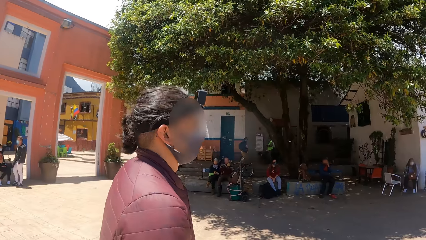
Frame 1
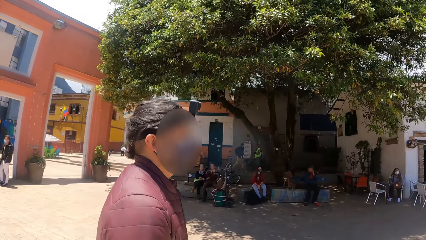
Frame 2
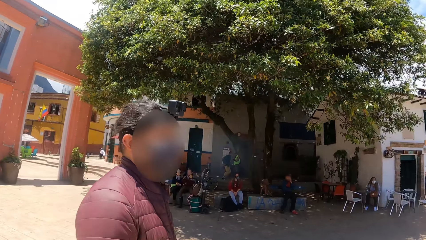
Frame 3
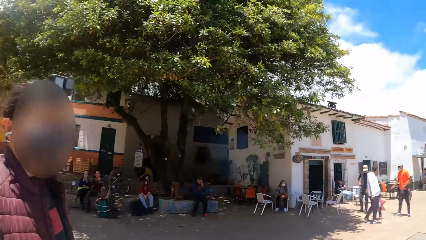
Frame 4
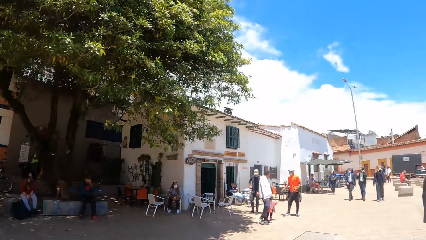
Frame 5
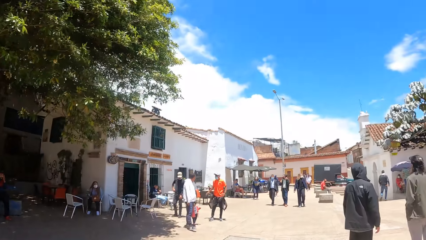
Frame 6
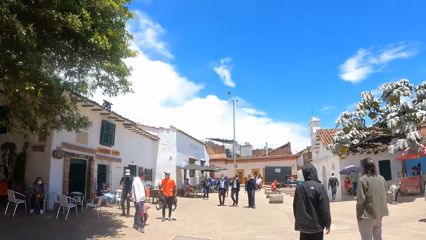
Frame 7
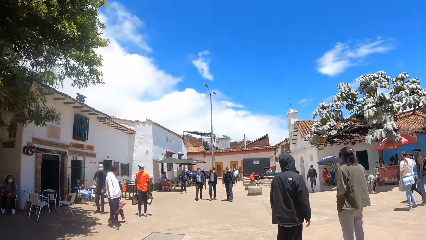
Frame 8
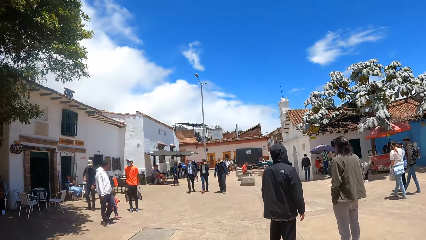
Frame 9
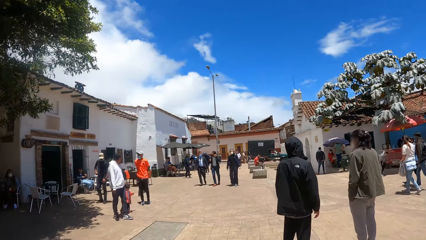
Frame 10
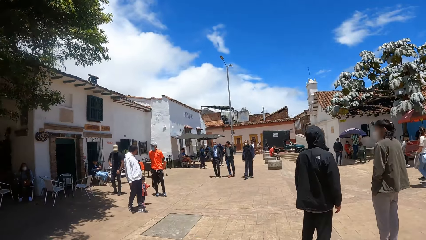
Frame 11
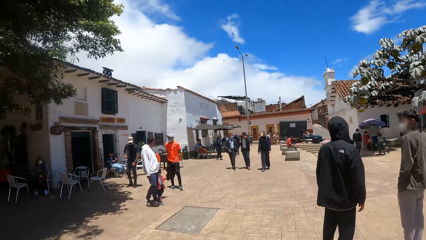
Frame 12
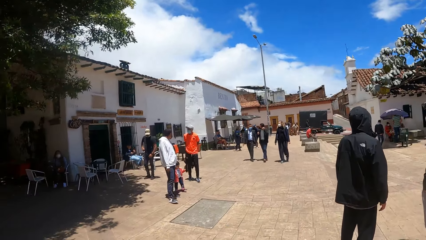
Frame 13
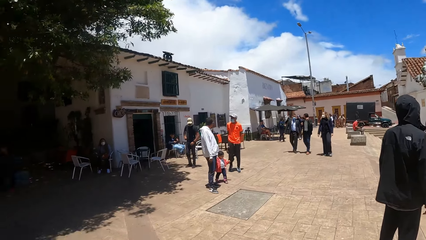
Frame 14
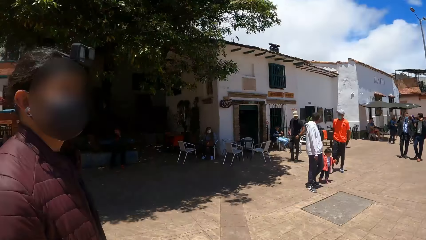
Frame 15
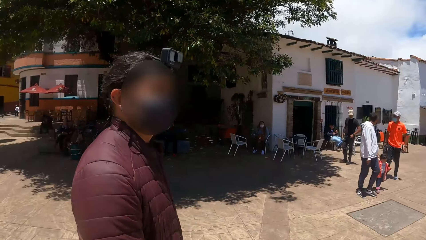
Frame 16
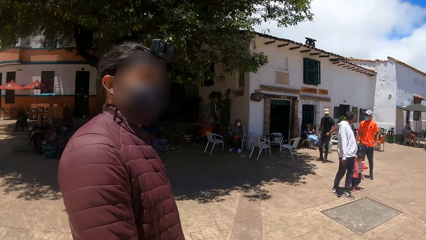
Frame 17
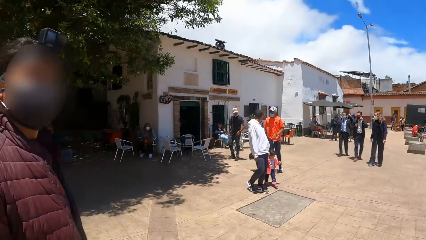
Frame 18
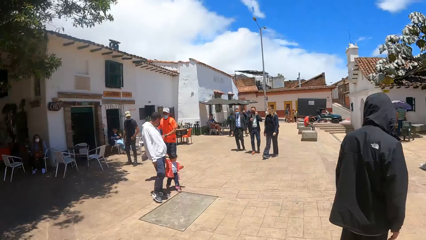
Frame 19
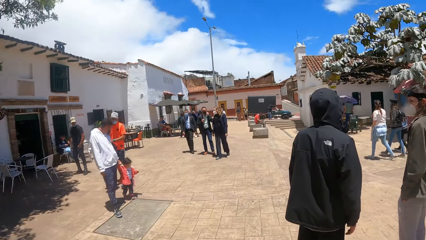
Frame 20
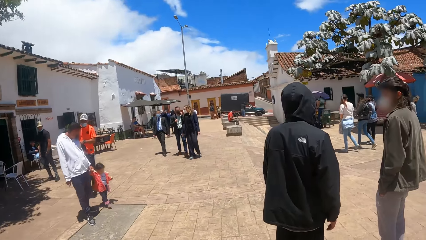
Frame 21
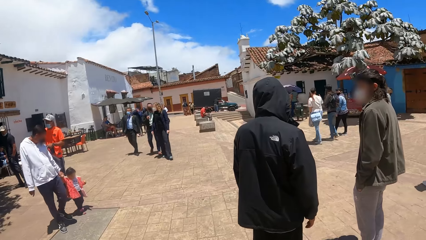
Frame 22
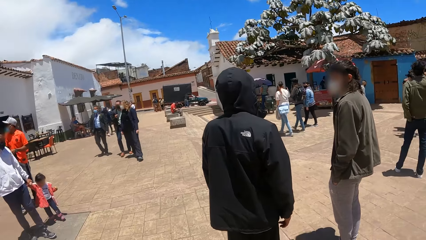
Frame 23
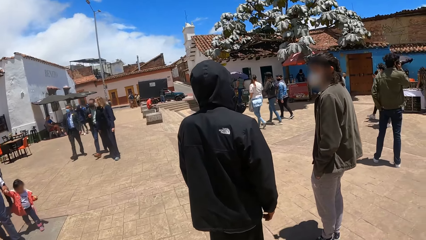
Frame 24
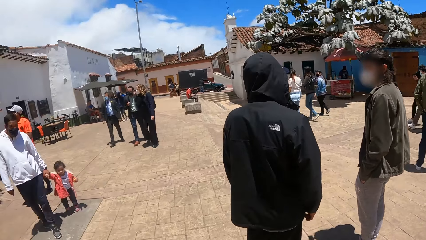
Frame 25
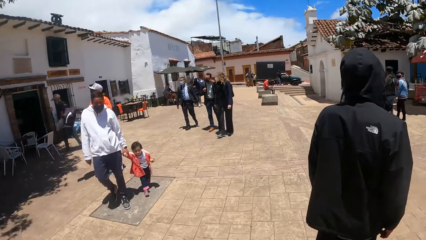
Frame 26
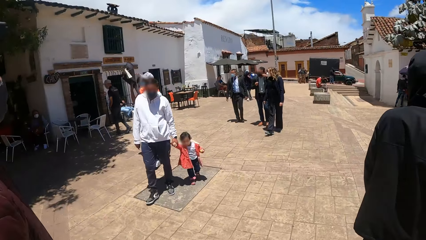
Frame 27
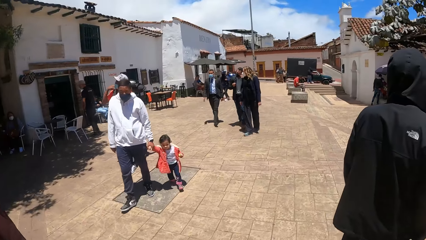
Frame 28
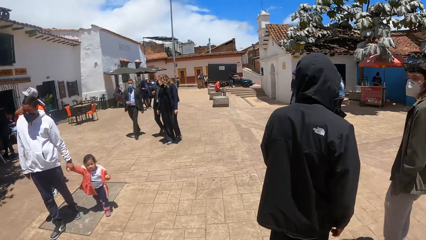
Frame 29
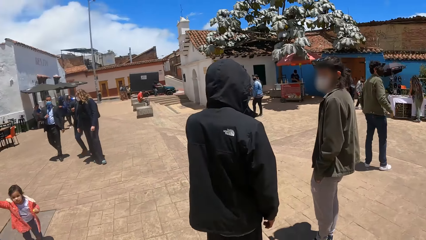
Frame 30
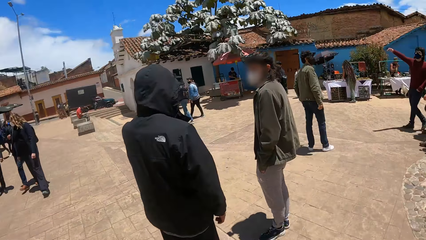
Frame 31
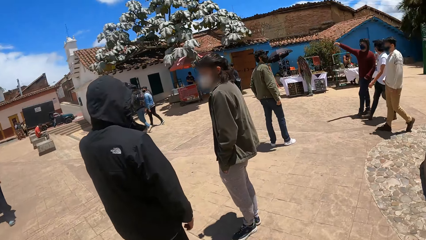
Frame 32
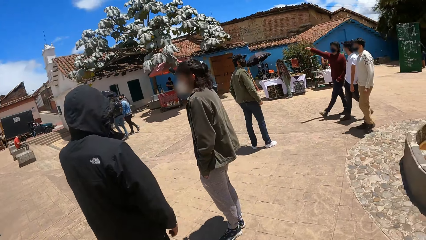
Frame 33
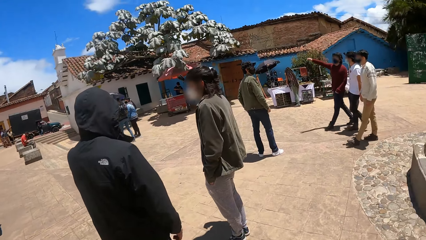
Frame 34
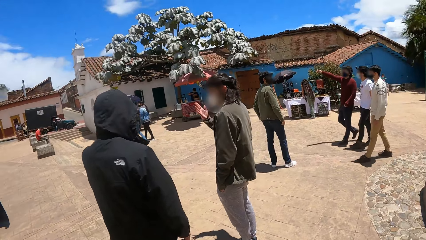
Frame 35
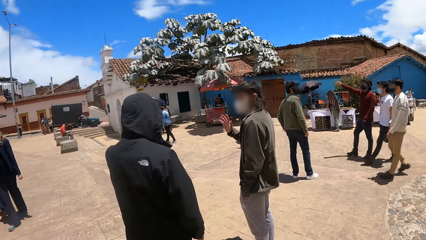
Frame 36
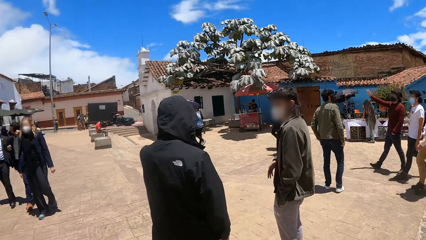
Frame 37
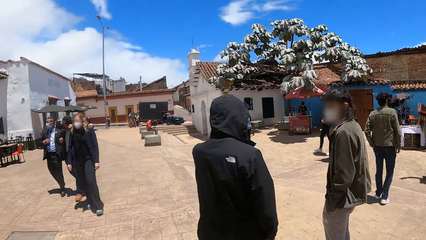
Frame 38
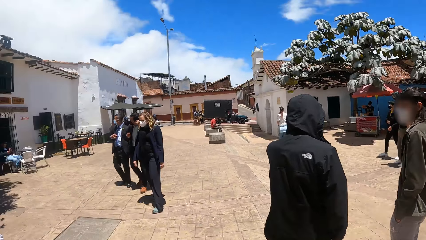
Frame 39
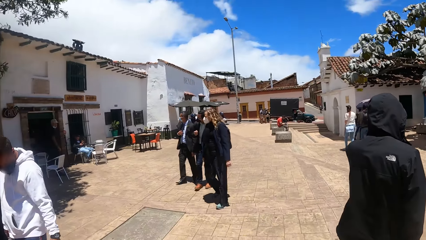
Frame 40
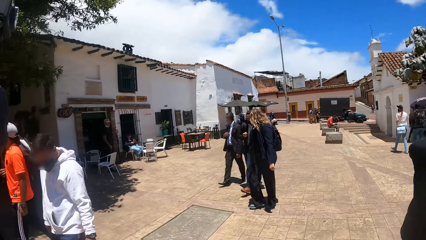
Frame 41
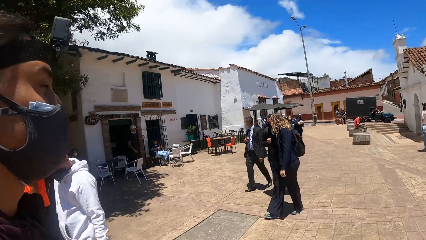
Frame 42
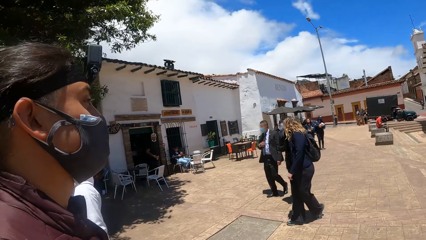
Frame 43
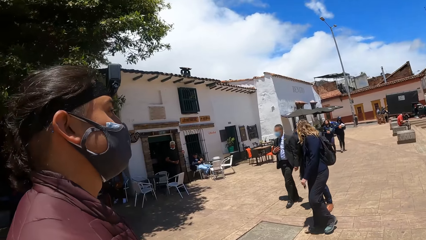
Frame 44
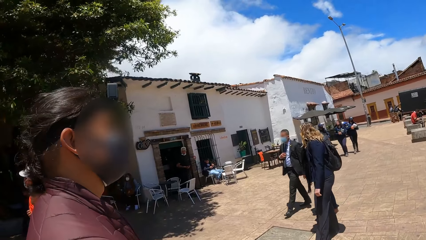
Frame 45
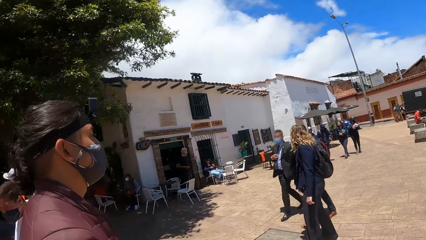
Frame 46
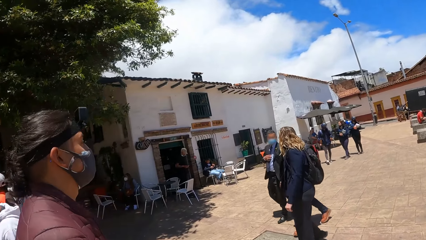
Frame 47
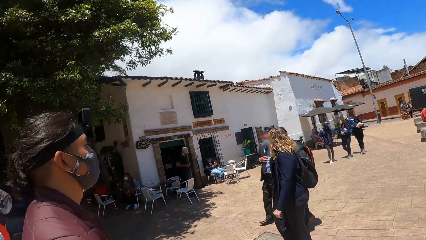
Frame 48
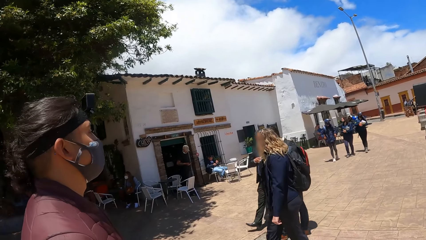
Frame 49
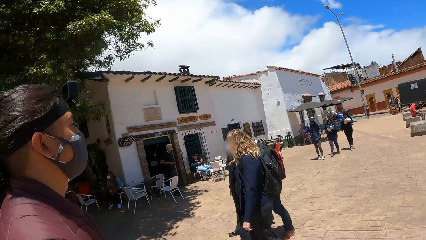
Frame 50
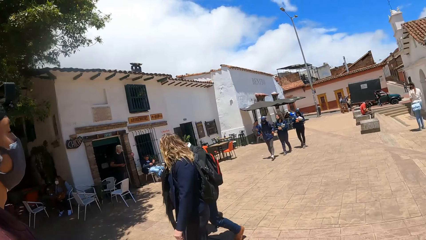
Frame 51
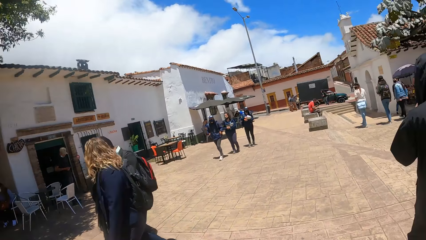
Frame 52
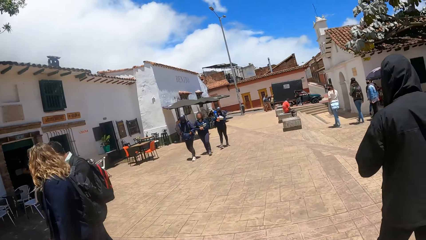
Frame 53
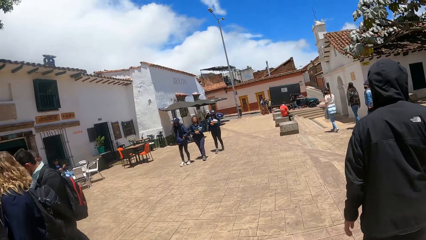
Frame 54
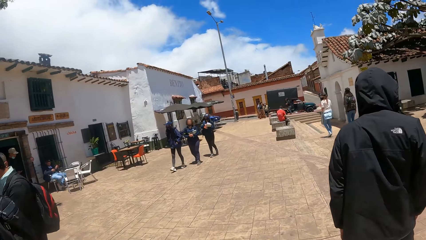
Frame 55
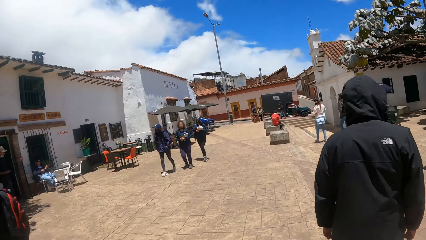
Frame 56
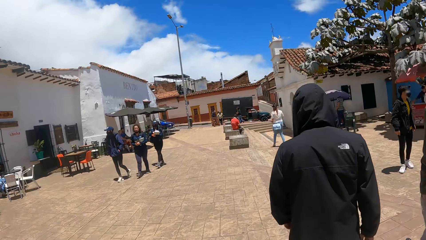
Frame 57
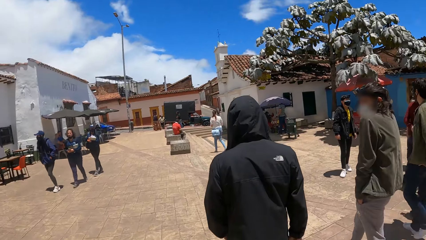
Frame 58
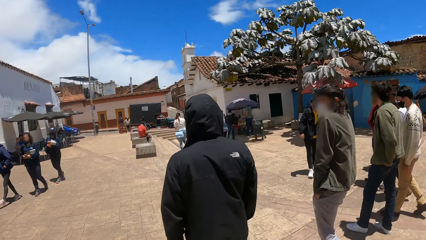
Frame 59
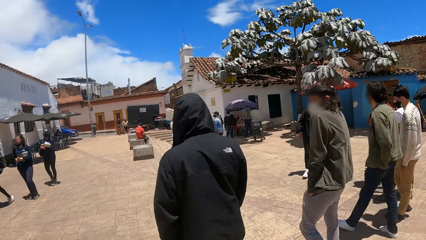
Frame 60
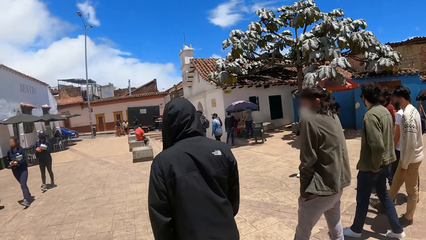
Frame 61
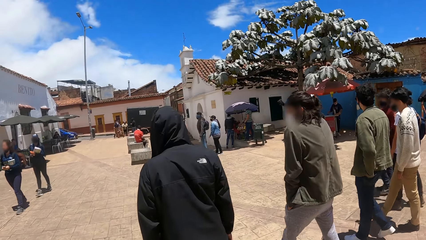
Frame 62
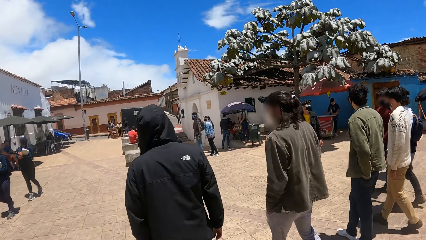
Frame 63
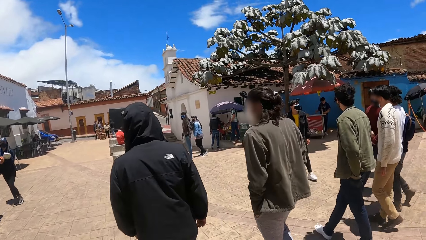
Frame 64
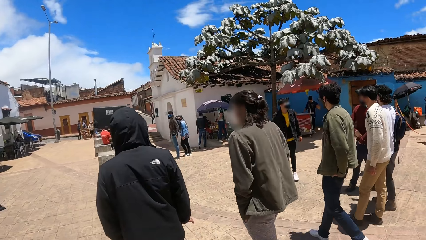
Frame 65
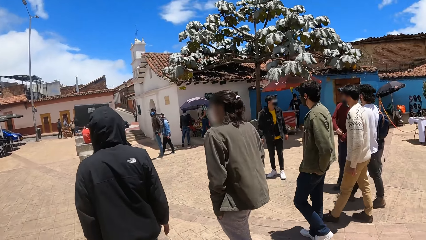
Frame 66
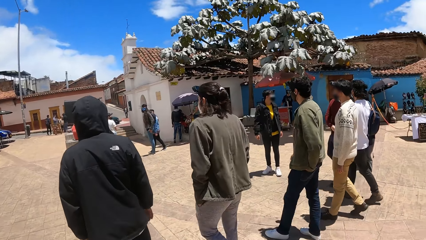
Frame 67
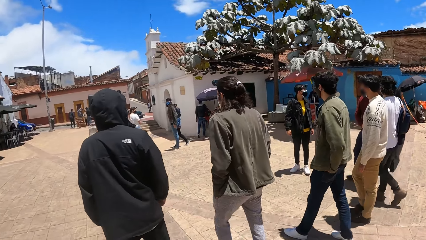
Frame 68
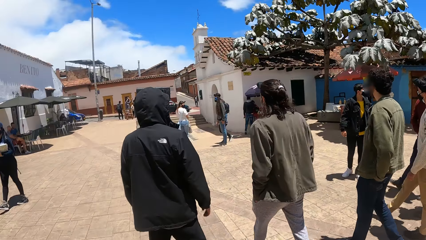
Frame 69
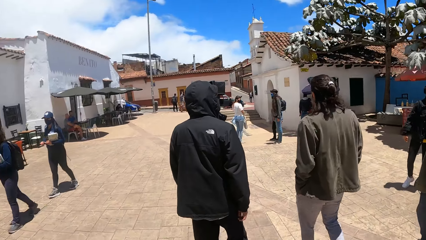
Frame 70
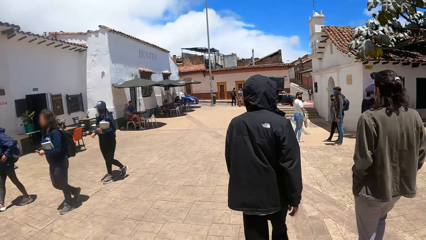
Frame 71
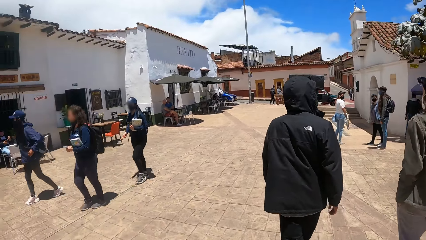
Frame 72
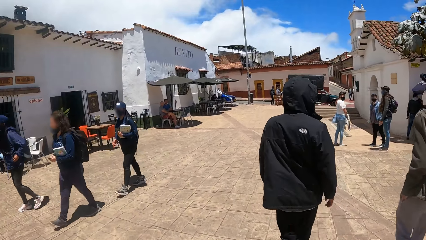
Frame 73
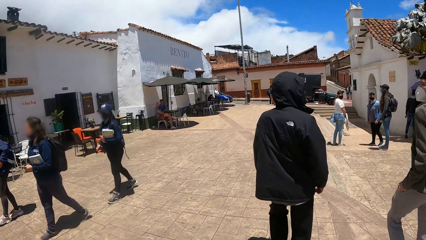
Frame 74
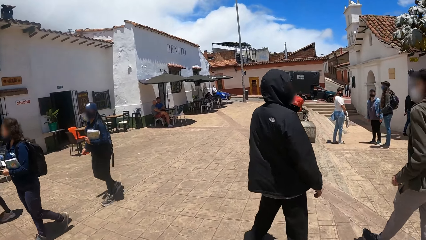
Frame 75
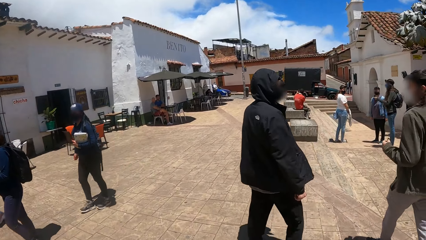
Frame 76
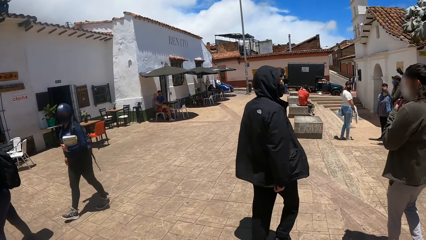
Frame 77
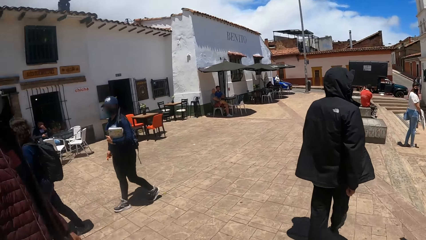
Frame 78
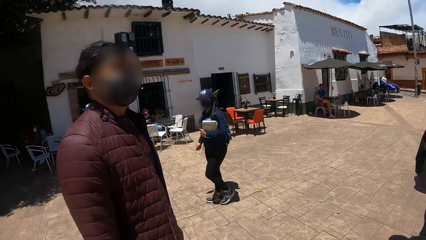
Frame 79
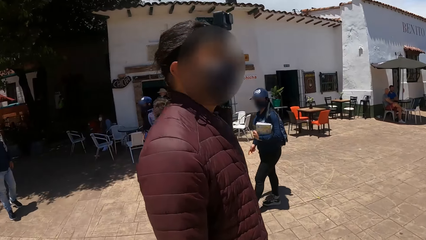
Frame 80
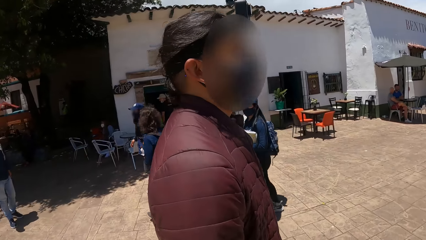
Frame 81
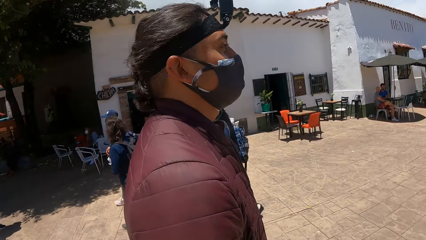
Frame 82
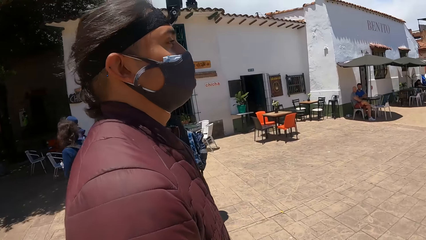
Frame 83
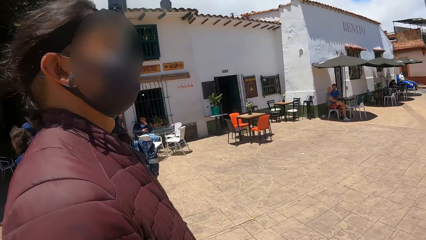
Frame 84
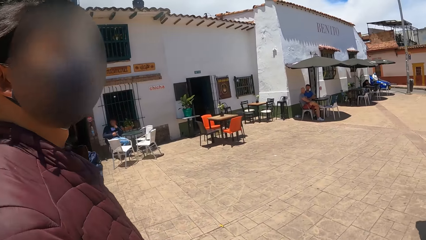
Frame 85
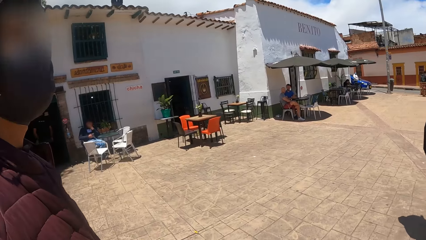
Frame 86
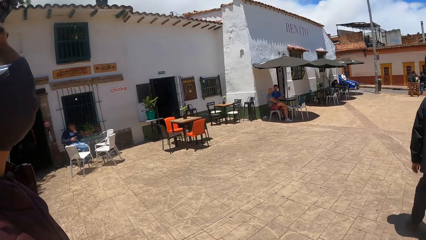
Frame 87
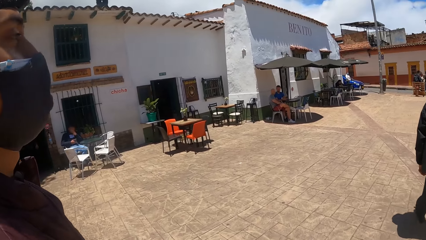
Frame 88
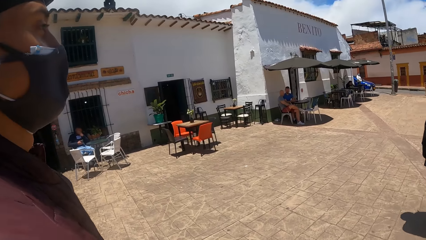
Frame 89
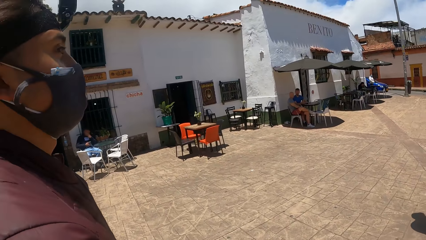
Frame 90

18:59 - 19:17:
The camera wearer looks around. They walk around. They look around. The camera wearer and a person walk around. The camera wearer looks around. They walk in the area. They look around. They stare at the person.
